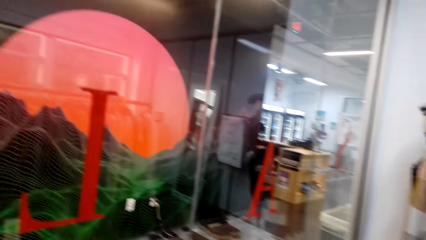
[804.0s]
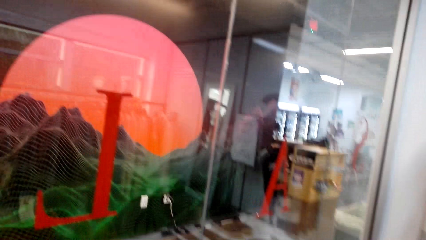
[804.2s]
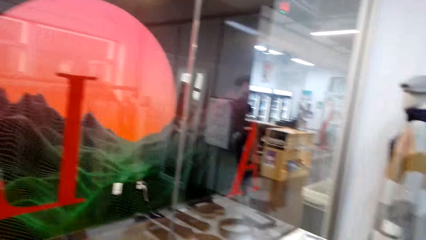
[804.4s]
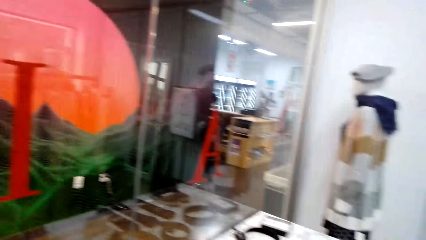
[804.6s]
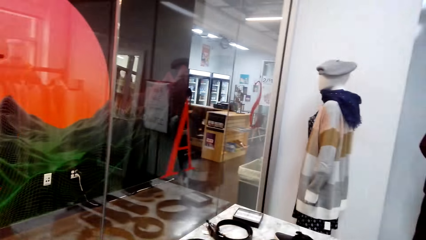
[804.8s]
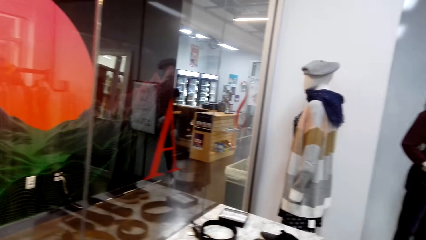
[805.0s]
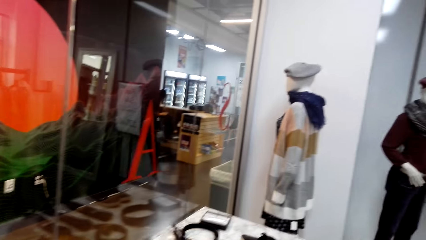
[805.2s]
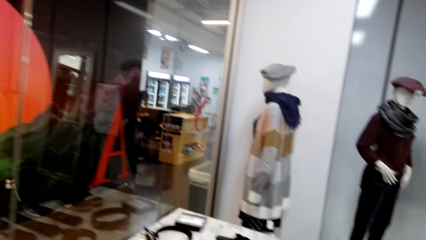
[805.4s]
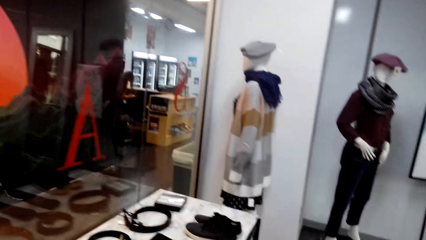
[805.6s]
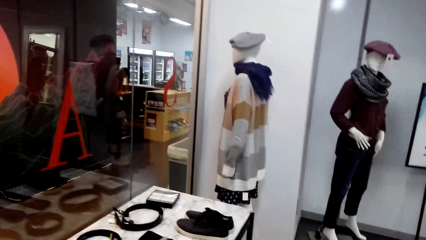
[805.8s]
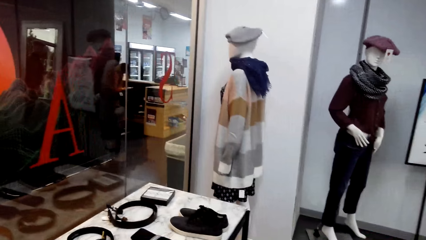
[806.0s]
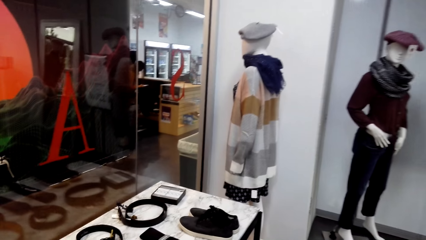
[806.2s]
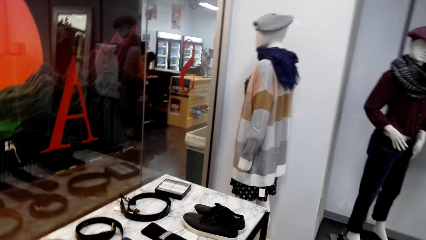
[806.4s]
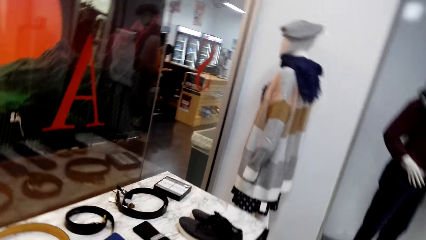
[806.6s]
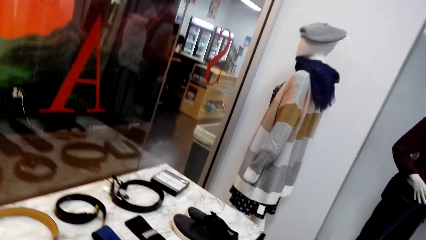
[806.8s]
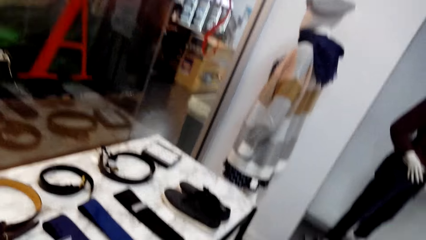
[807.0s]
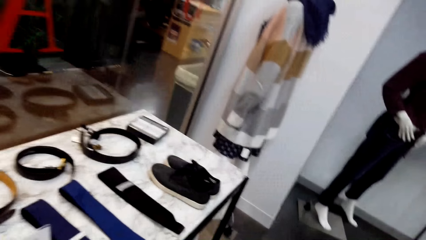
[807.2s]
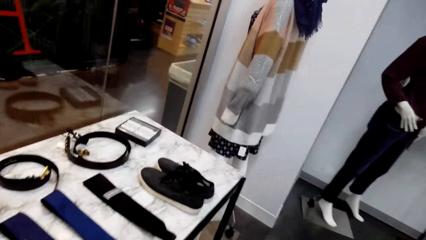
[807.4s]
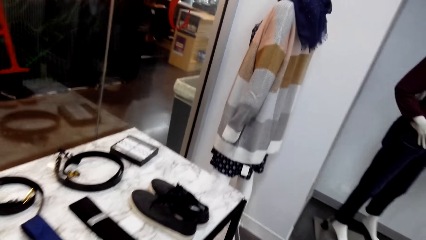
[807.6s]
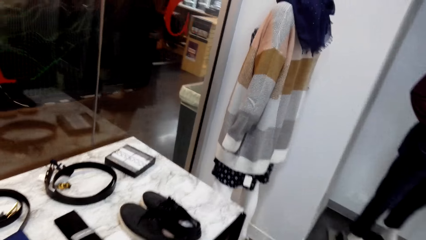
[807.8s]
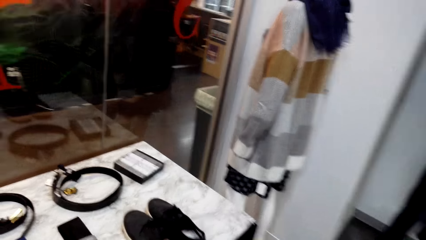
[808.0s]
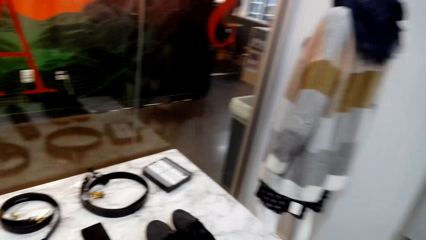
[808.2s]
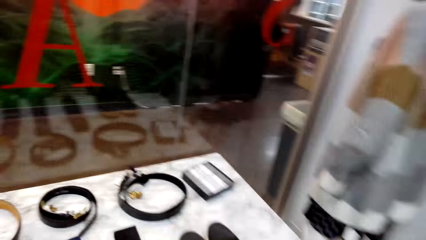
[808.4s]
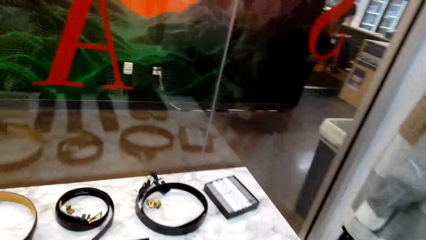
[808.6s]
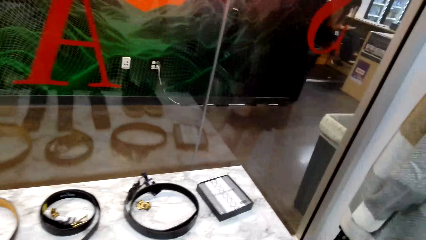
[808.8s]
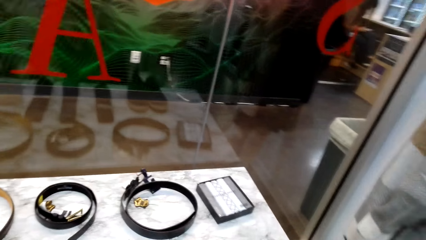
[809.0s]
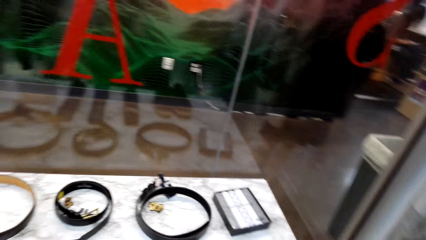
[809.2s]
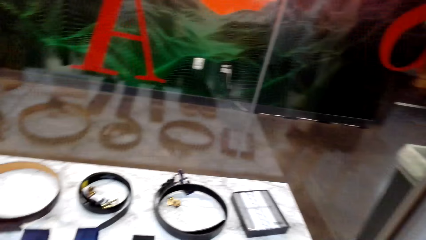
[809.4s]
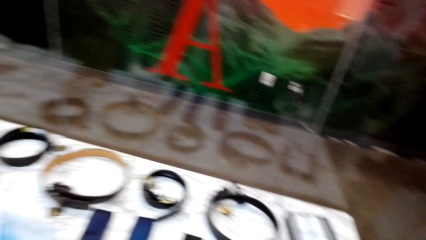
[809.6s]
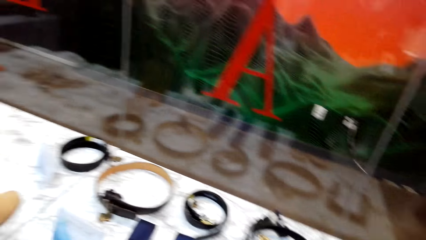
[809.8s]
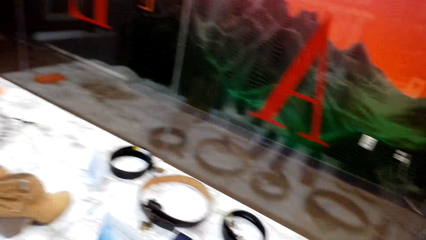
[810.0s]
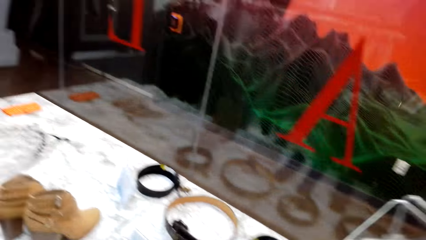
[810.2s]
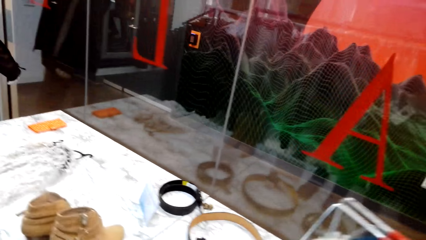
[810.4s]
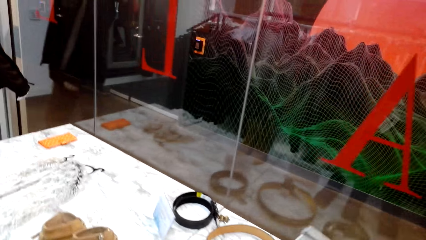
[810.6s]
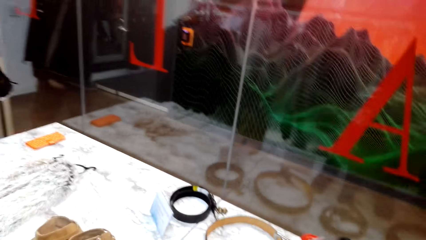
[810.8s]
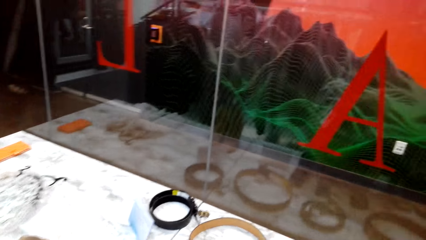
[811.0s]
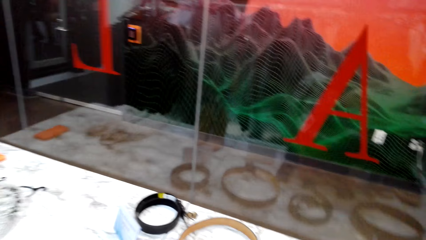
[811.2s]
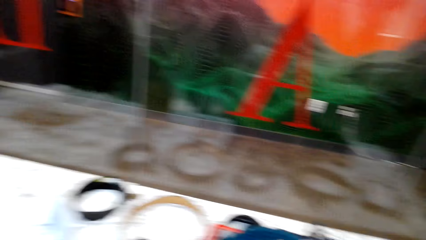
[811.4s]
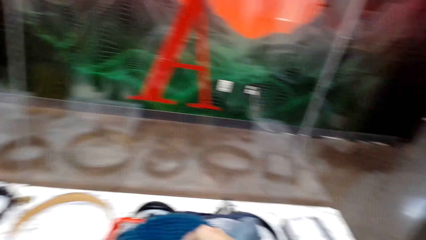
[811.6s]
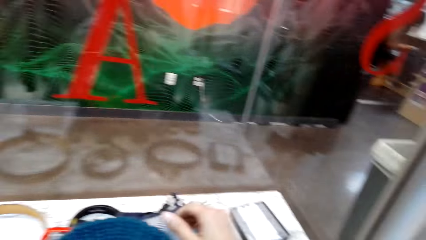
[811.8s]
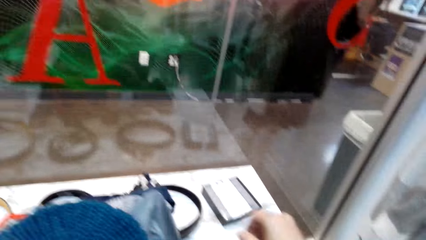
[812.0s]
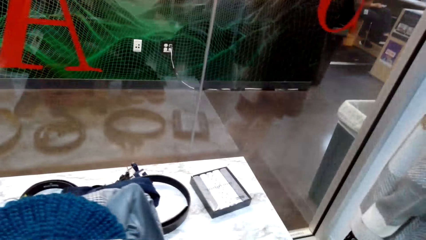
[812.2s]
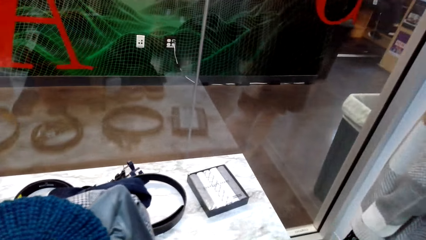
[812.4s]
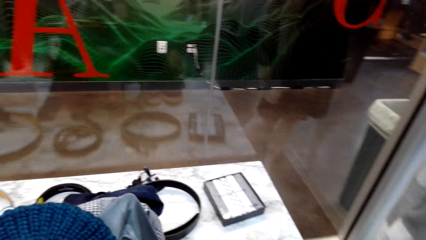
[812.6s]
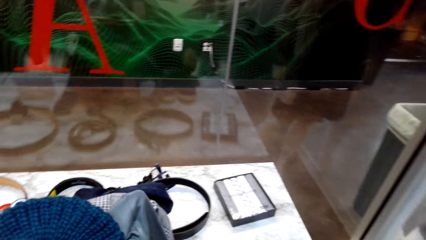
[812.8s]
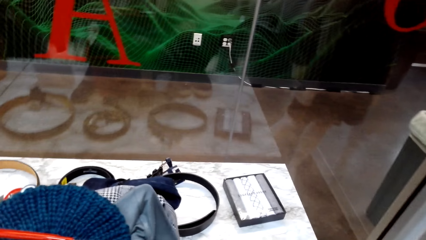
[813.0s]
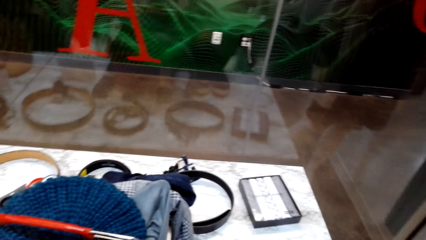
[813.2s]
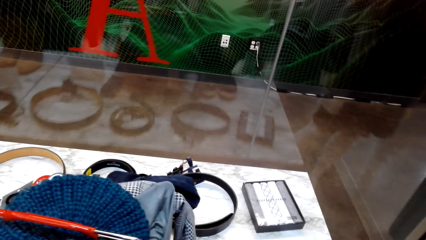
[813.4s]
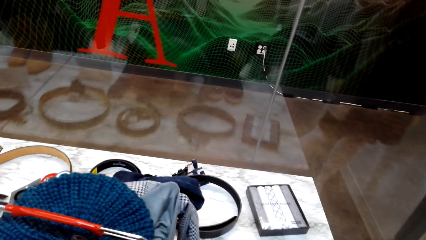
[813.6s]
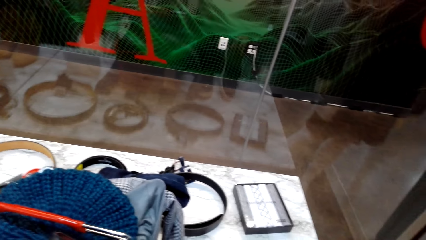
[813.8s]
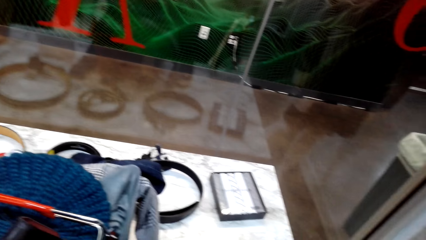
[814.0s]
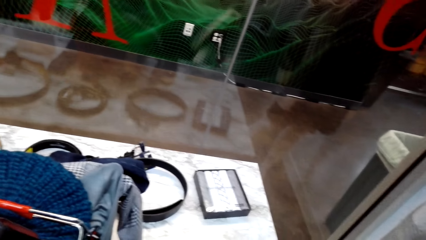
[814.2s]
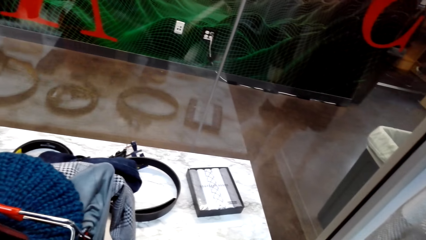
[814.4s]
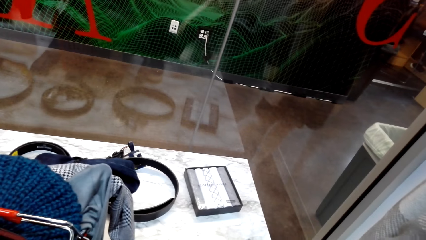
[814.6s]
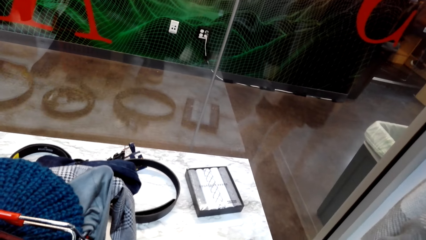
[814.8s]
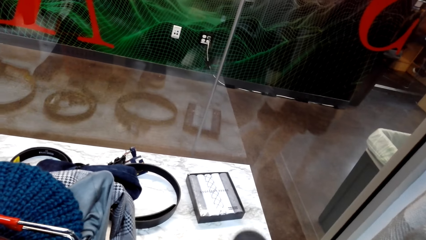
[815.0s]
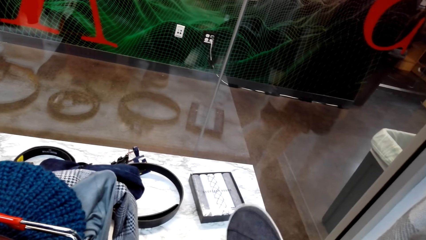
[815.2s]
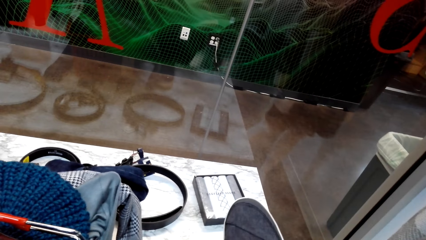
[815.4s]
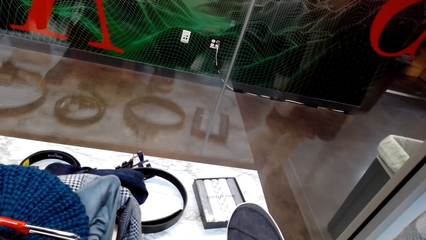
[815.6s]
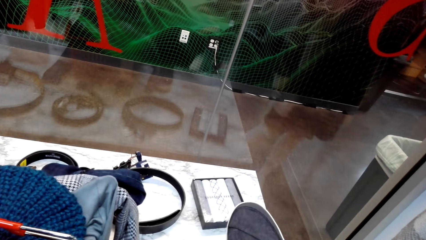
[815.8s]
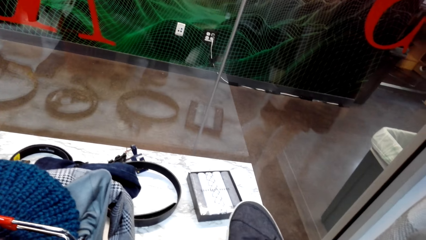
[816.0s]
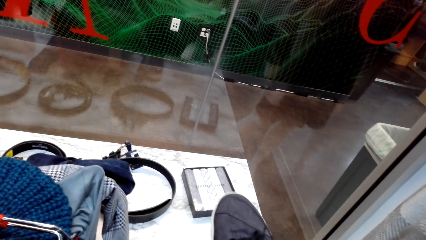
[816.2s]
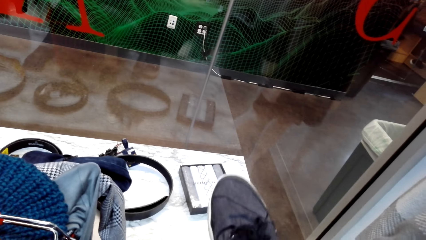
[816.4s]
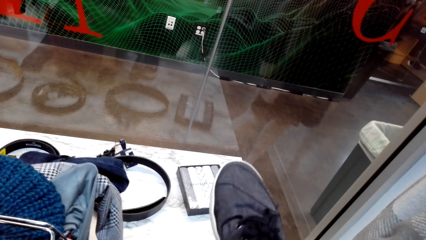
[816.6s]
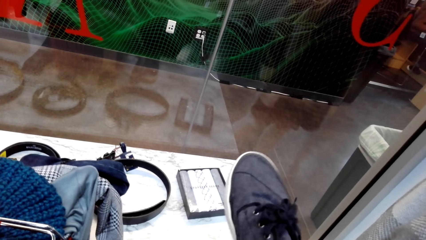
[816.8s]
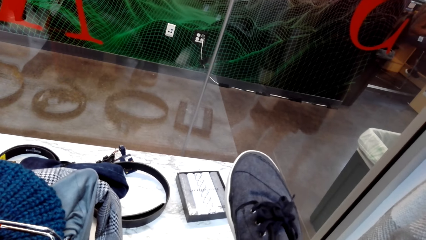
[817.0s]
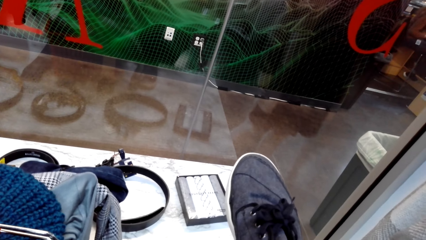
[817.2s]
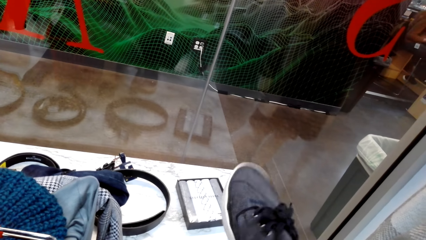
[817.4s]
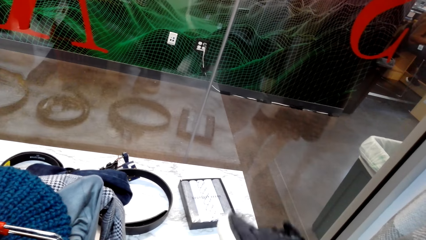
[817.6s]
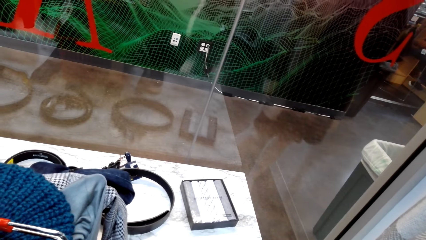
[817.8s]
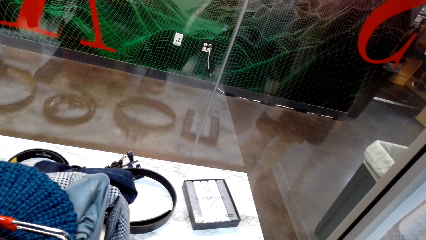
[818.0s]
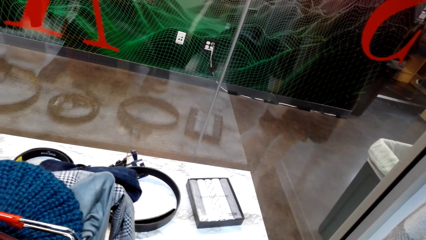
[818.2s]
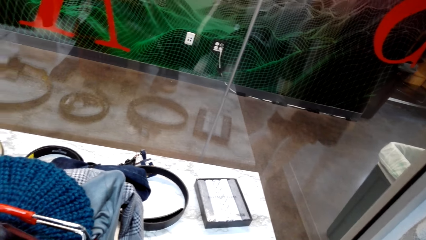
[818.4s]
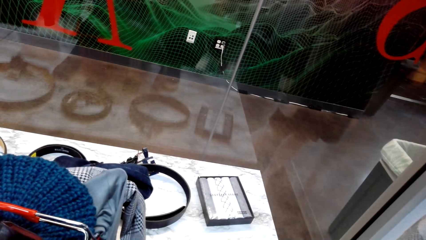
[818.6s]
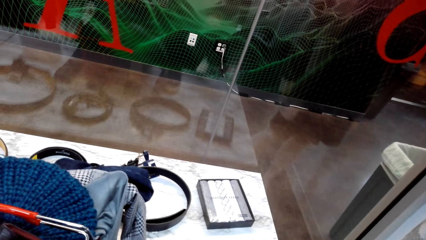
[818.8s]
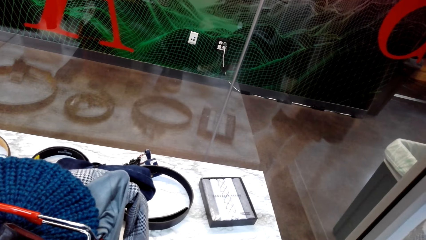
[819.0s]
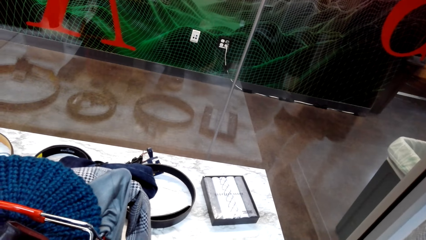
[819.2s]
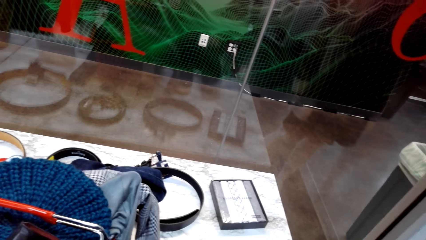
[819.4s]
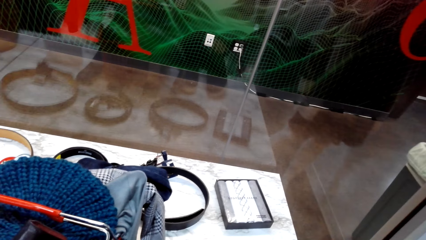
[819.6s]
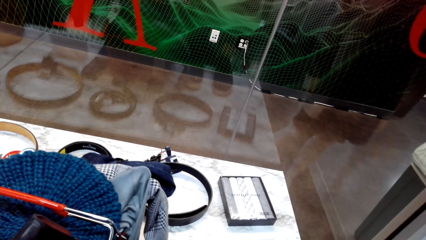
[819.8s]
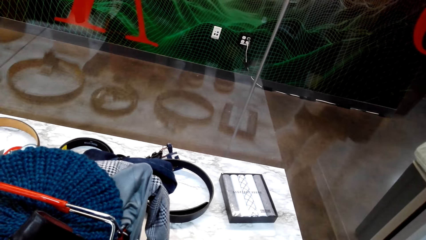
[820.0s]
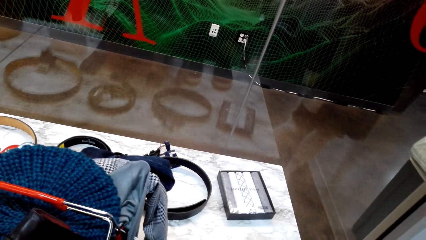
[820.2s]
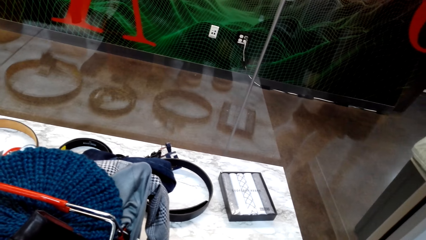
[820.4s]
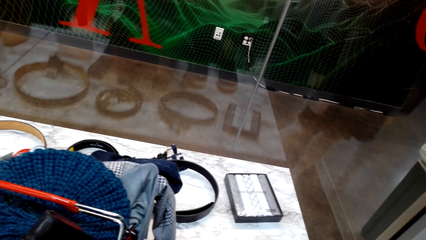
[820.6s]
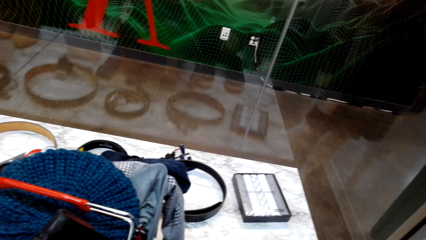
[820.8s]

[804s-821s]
The camera wearer puts something in the trolley. They pick a shoe from the table. They check the shoe. They hold the shoe. They return the shoe on the table.
